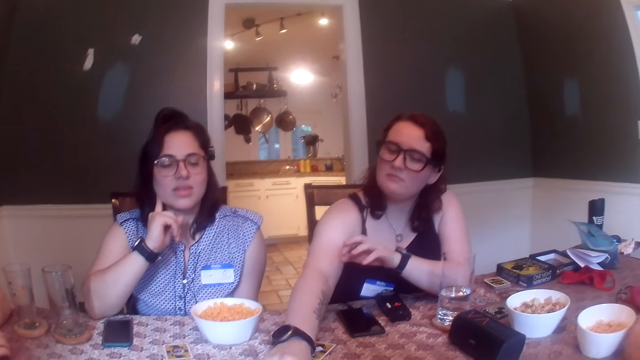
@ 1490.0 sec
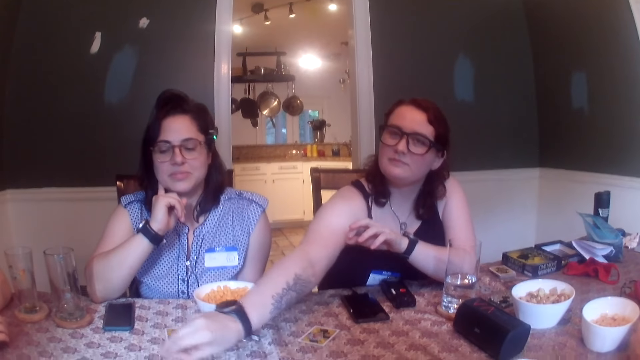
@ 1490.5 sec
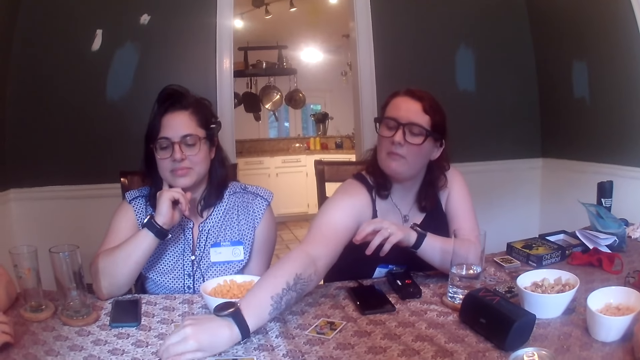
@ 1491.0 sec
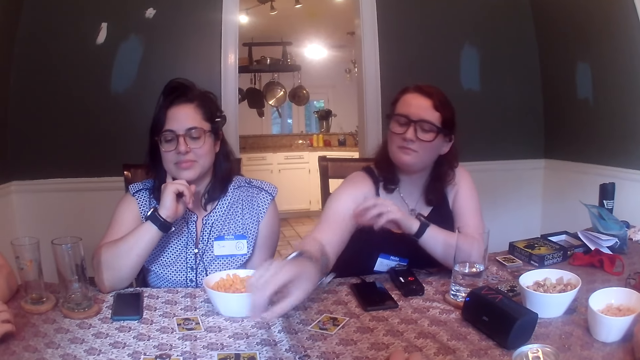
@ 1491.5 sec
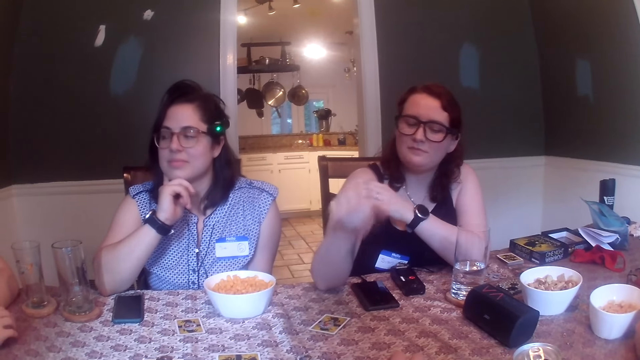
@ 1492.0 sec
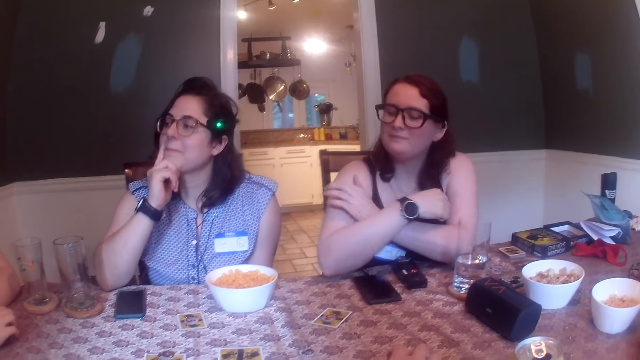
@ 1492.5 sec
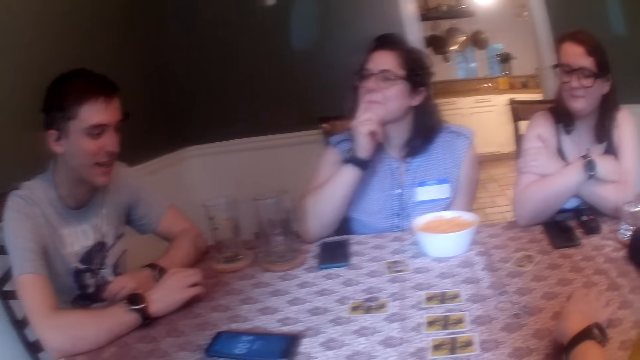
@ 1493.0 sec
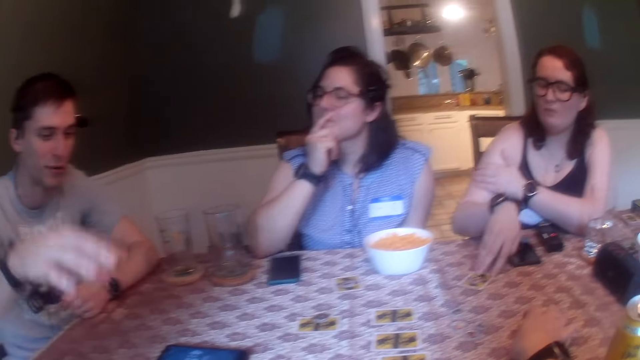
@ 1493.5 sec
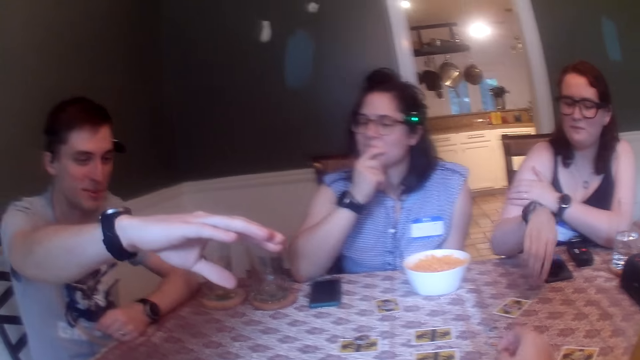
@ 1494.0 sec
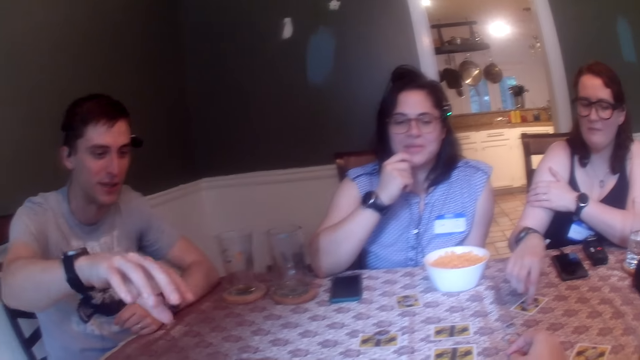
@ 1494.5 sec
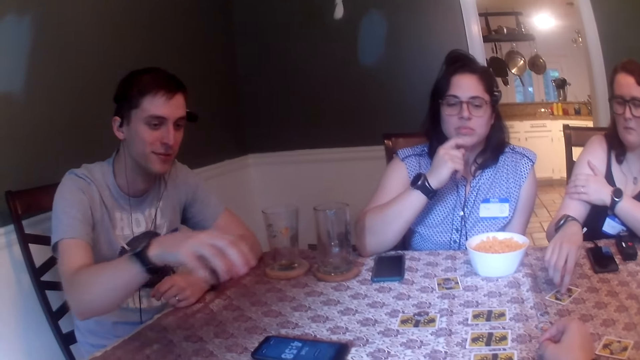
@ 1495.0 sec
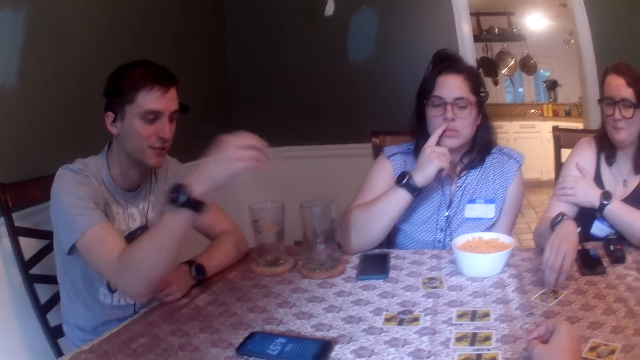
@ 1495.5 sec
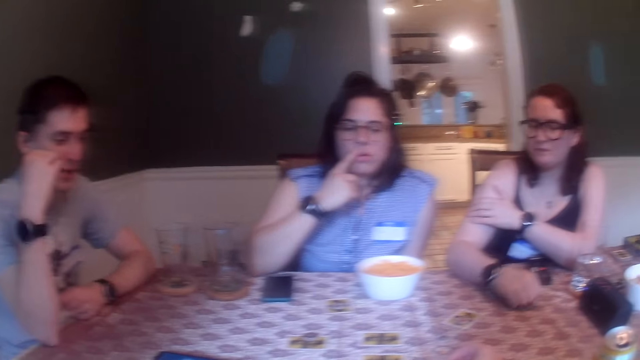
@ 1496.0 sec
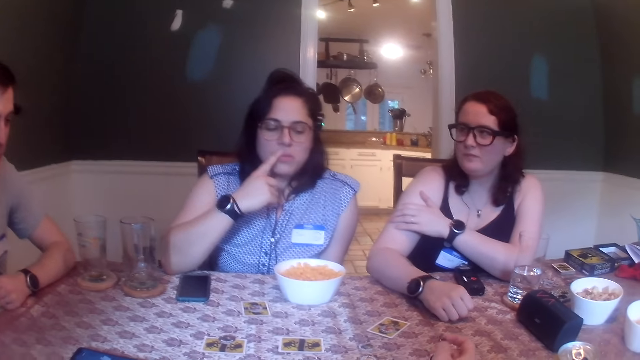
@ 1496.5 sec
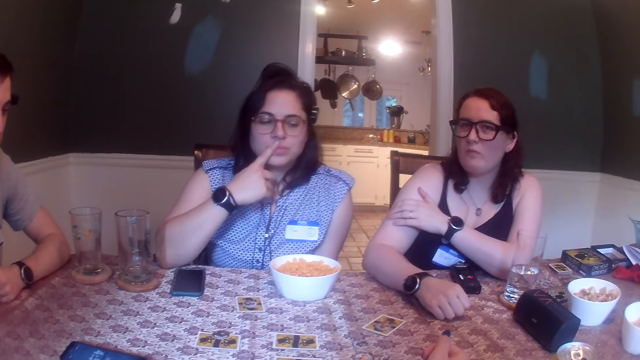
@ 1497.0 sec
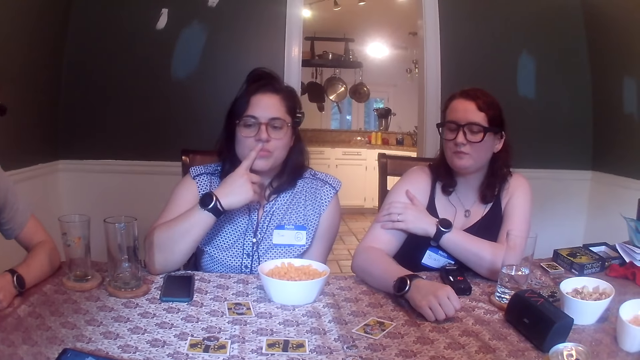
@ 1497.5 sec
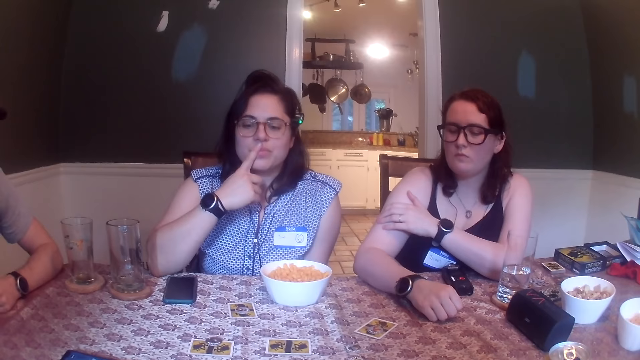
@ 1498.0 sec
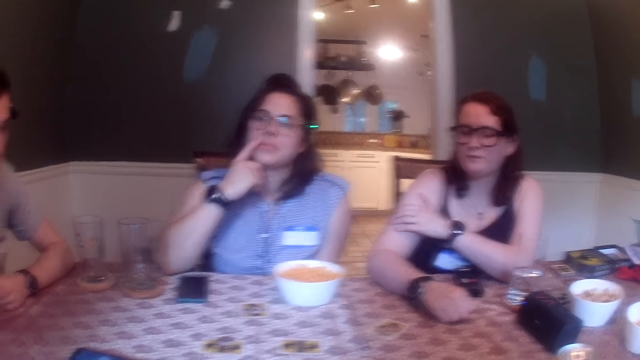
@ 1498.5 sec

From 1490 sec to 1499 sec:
A woman picks a poker chip from the table with her right hand. A lady picks the card. The woman drops the poker chip on the card on the table with her right hand. Another woman puts her right hand on her face. The lady plays the one night werewolf. The first woman shifts the card on the table with her right hand. A man talks with another lady. The man gestures out with his hand. The first woman touches the poker chip on the card with her right hand.

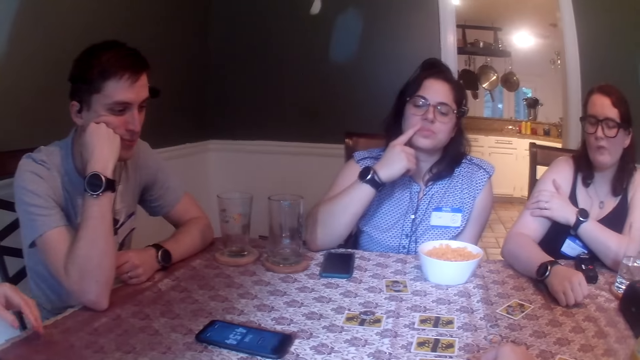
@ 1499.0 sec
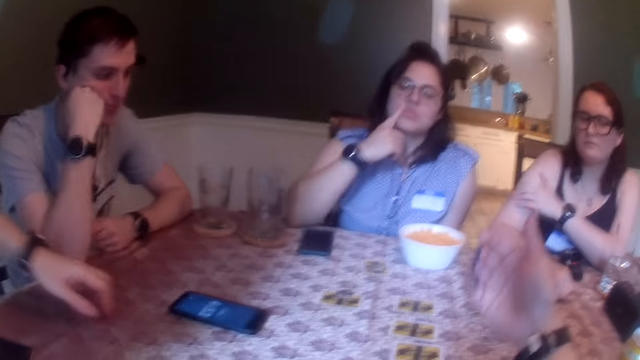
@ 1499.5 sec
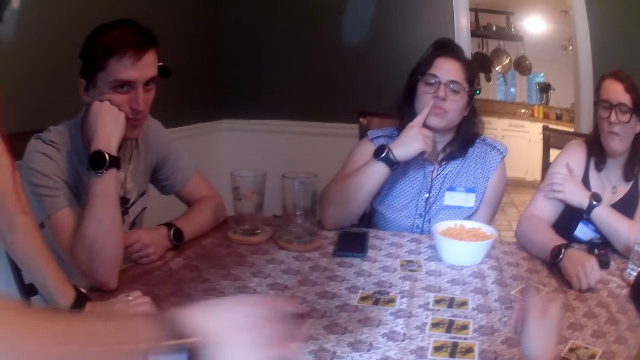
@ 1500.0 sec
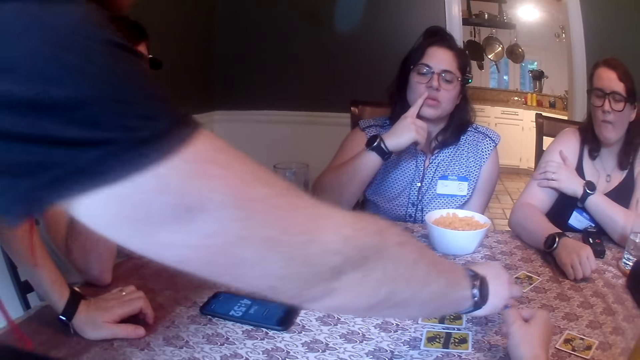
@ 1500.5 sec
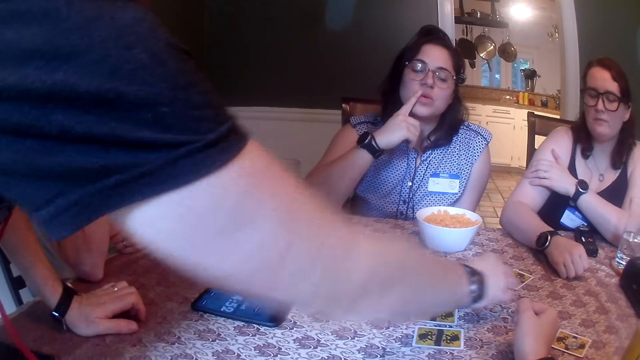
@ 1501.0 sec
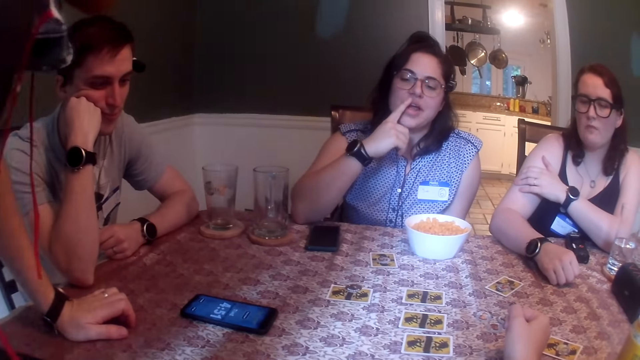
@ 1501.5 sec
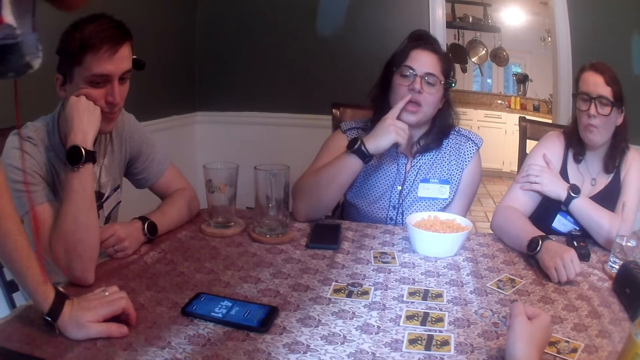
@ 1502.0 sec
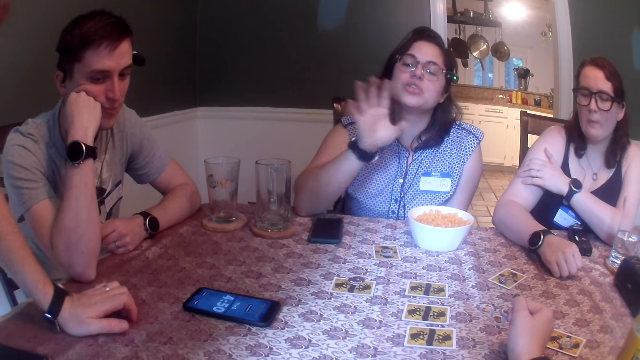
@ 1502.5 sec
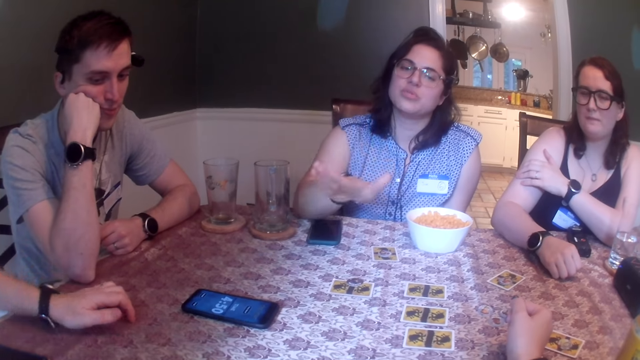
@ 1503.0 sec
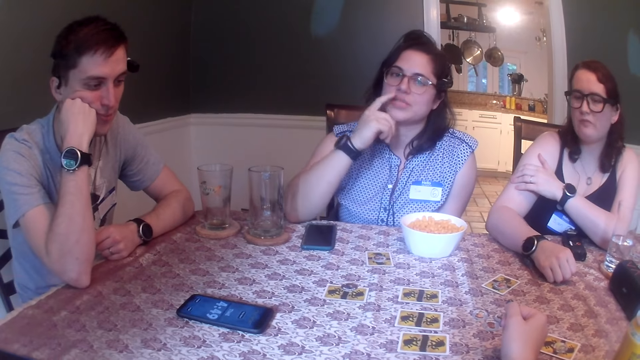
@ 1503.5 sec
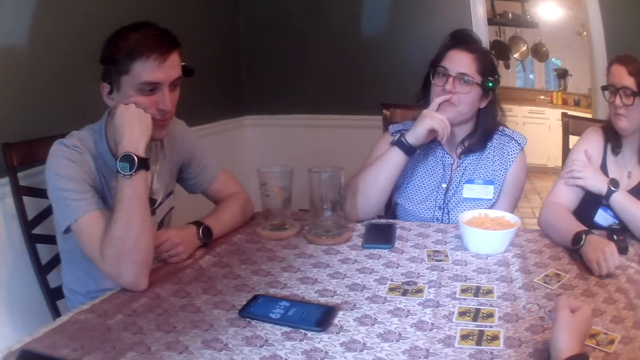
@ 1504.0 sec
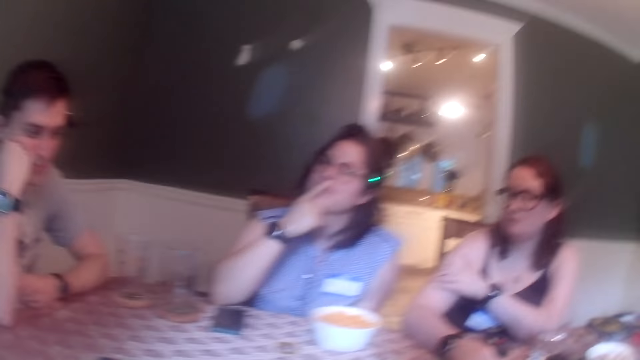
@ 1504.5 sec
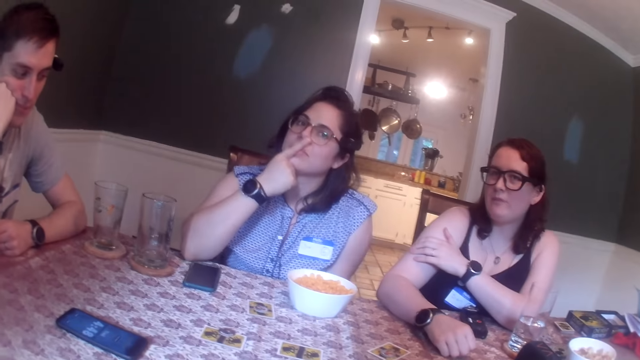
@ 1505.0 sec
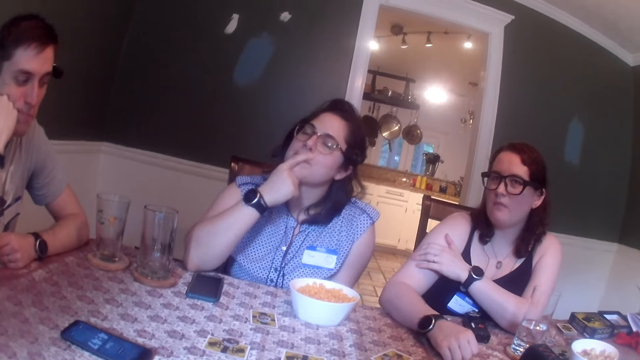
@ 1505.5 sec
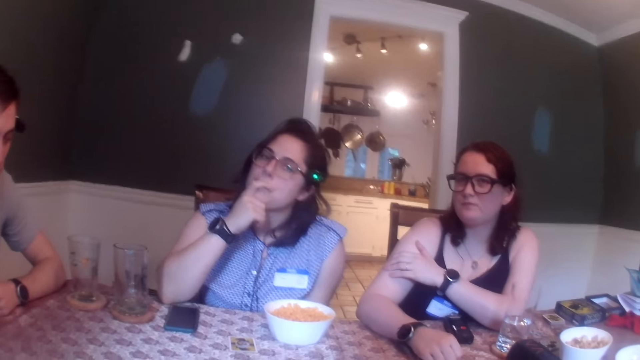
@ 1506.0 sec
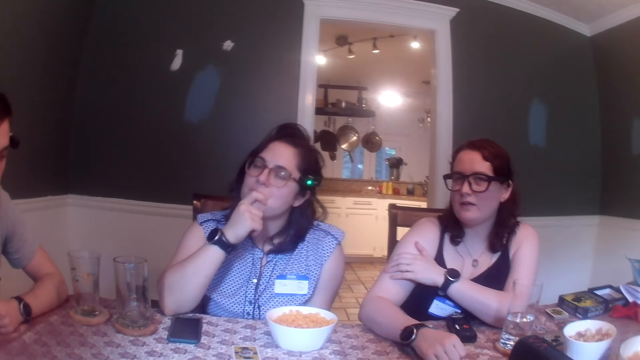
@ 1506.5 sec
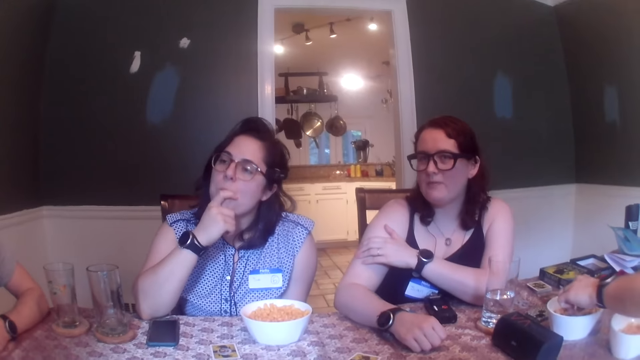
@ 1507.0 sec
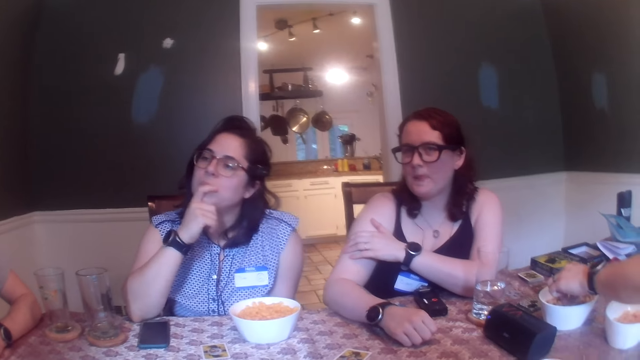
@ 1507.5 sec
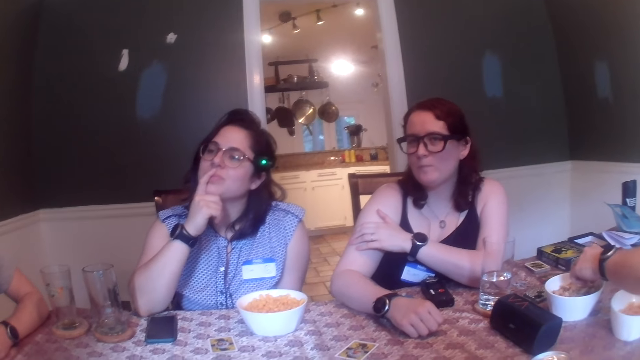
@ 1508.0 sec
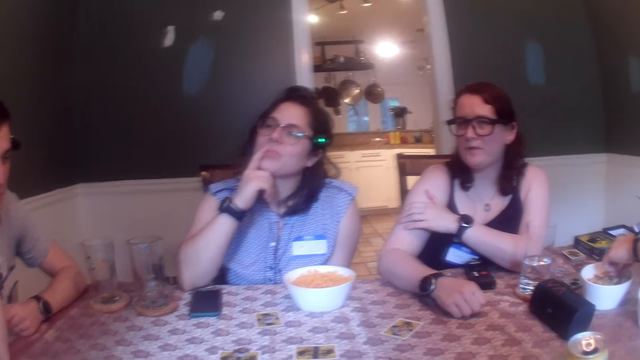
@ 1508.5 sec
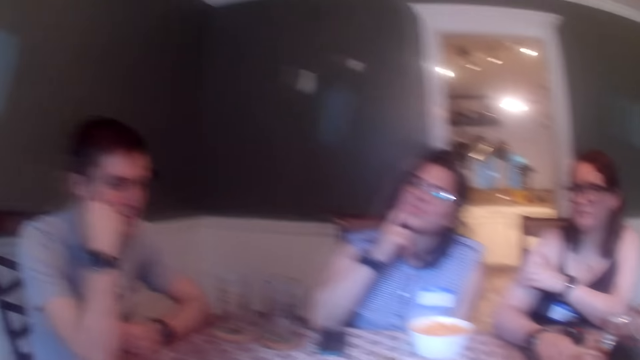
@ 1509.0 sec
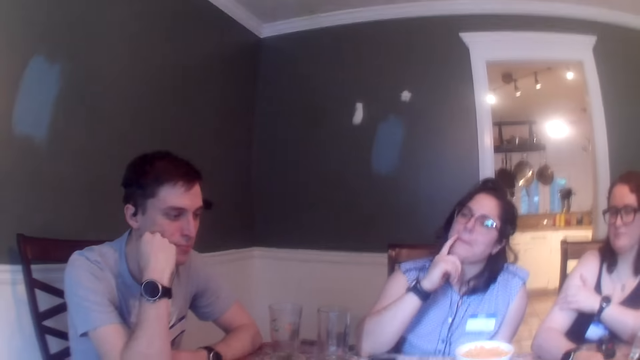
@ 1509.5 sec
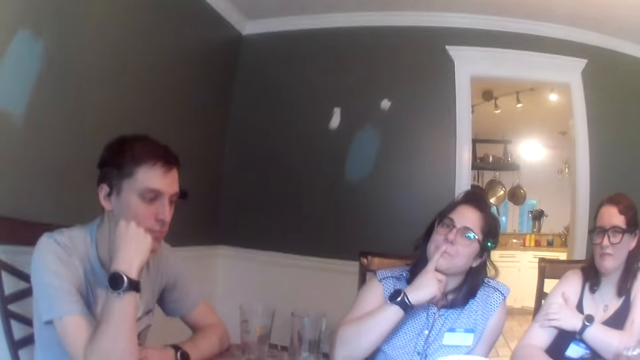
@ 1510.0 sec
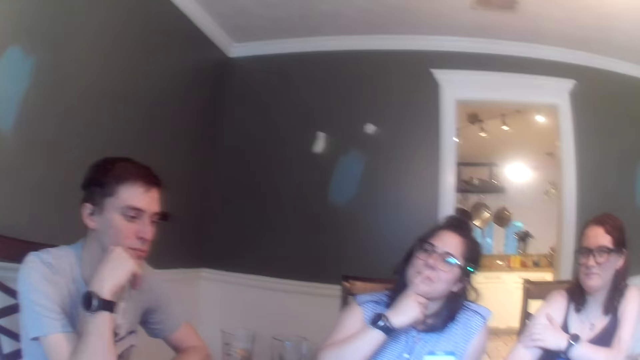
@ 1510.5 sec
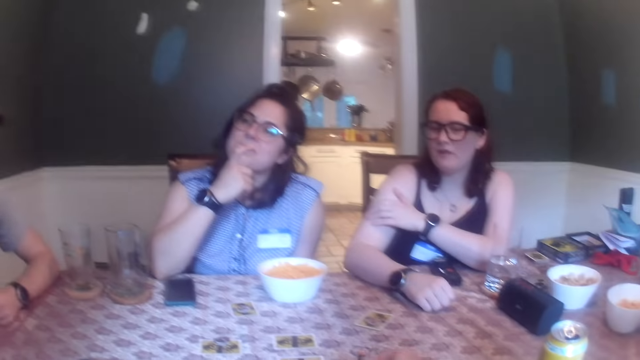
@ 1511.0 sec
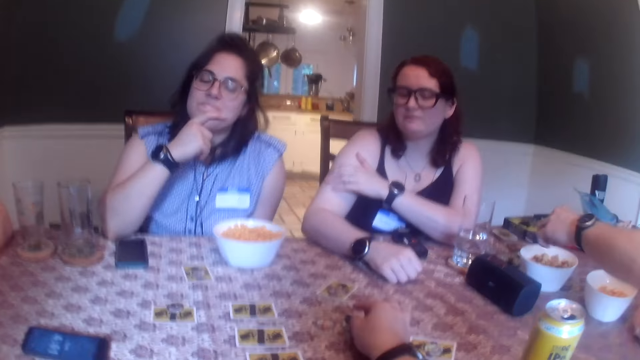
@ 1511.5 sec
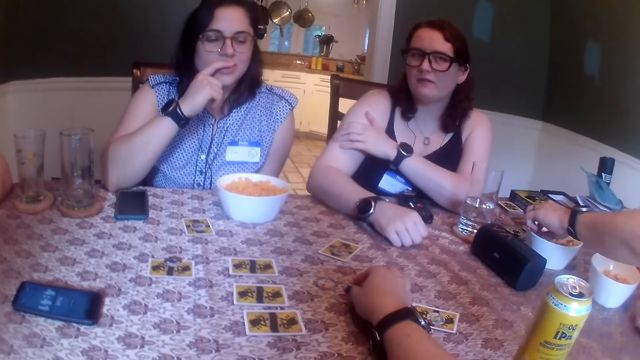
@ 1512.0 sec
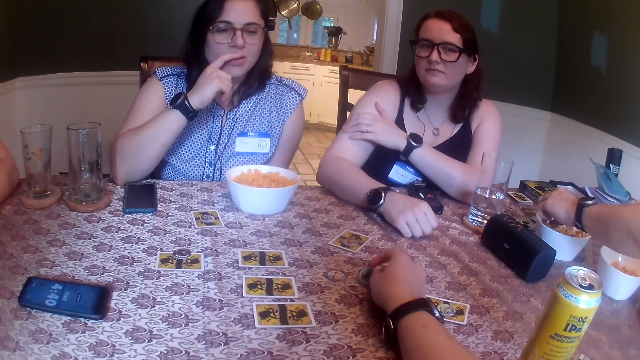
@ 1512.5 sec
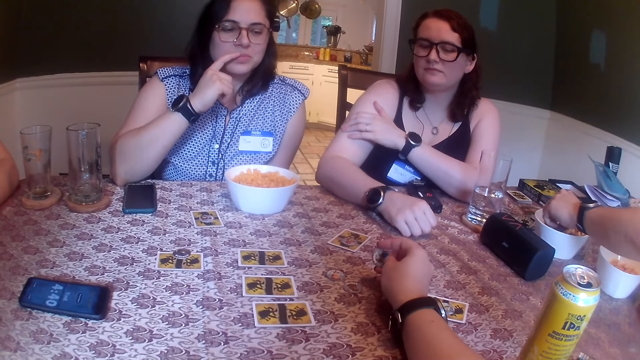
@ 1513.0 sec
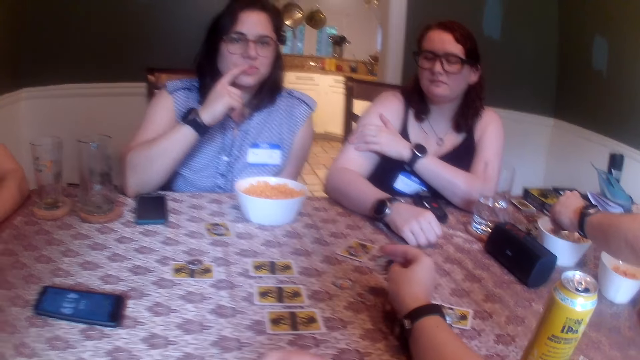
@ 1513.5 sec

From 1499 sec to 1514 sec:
A man places his left hand on the table. The camera wearer talks with a lady. The man picks a poker chip from the card on the table with his right hand. Another man plays the one night werewolf. The first man removes his left hand from the table. The lady talks with the camera wearer. The camera wearer talks with the lady. She picks a poker chip from the table with her right hand. Another man picks a corn stick from the snack bowl on the table with his left hand.
